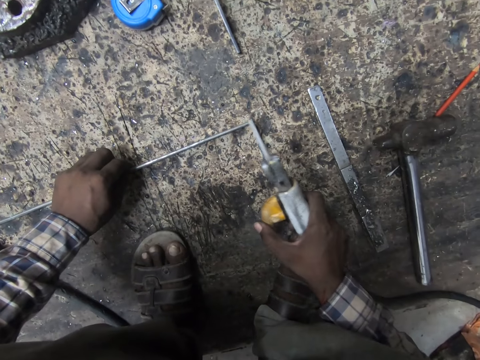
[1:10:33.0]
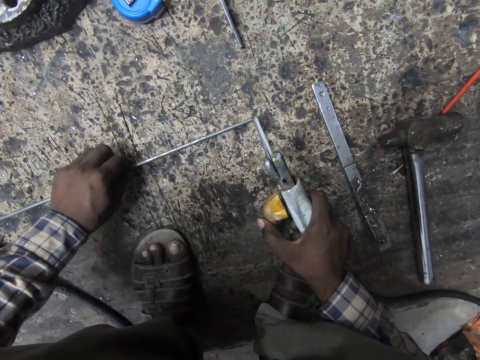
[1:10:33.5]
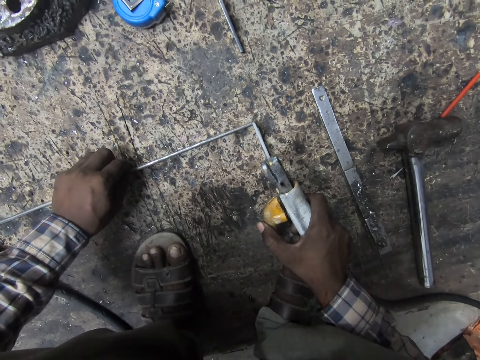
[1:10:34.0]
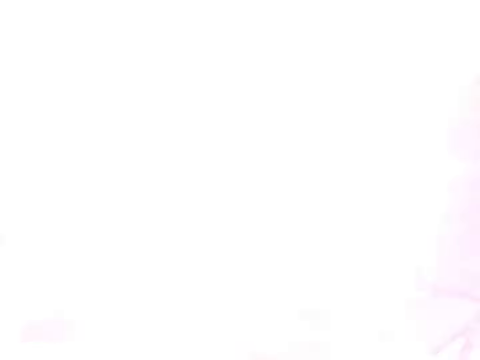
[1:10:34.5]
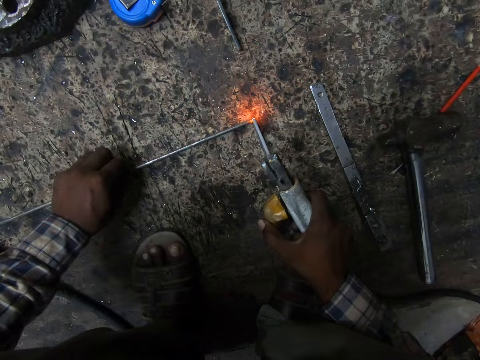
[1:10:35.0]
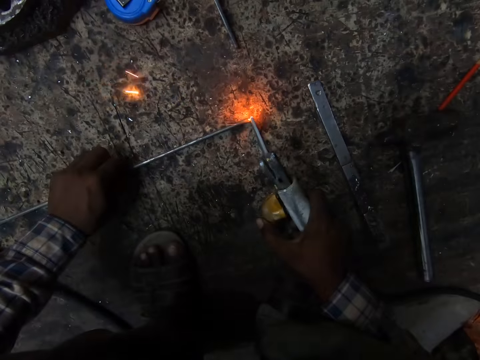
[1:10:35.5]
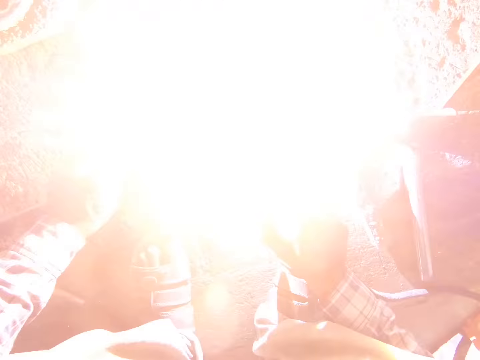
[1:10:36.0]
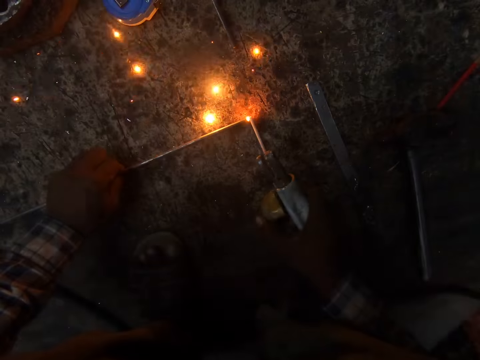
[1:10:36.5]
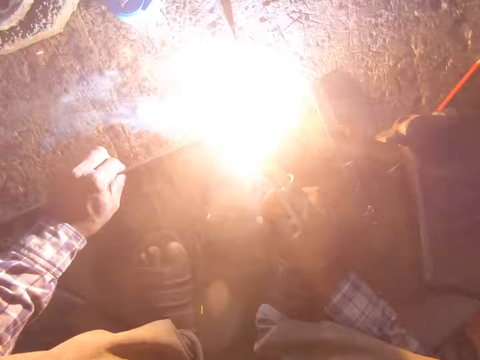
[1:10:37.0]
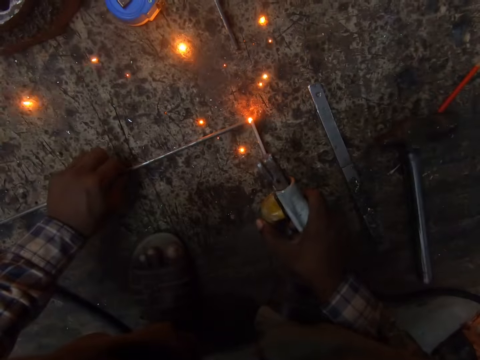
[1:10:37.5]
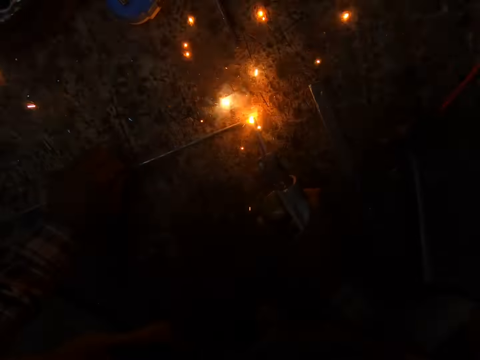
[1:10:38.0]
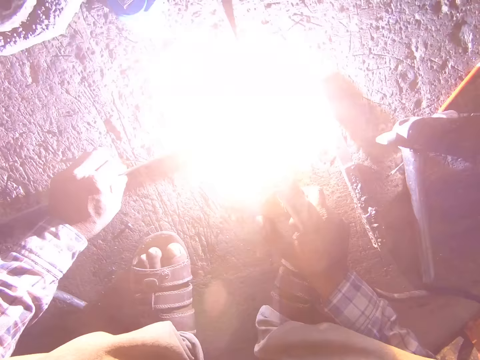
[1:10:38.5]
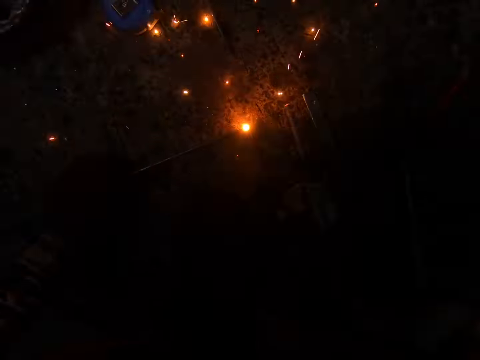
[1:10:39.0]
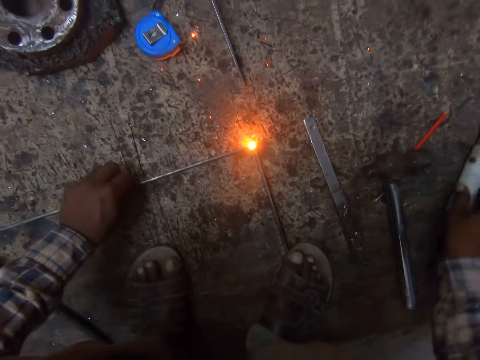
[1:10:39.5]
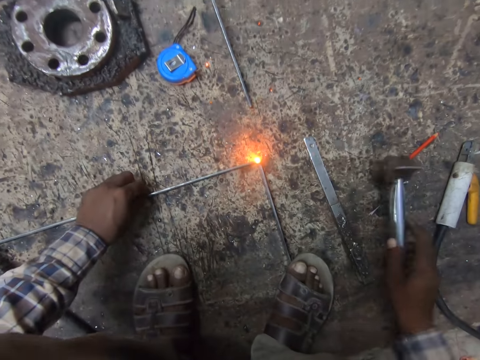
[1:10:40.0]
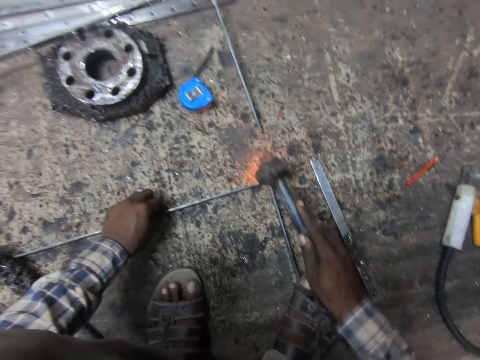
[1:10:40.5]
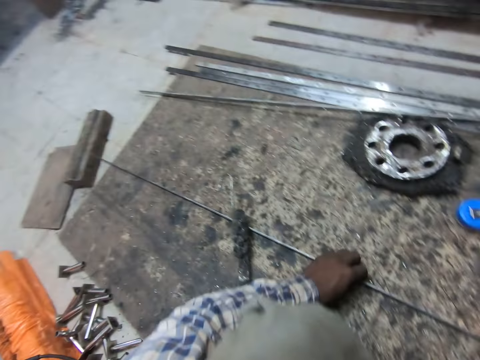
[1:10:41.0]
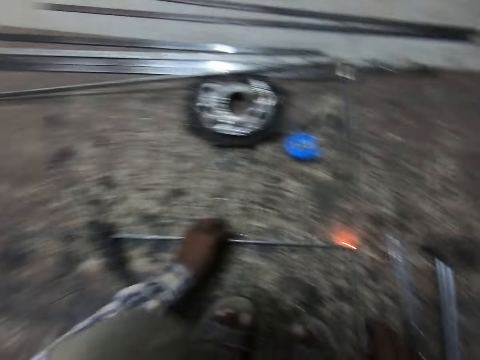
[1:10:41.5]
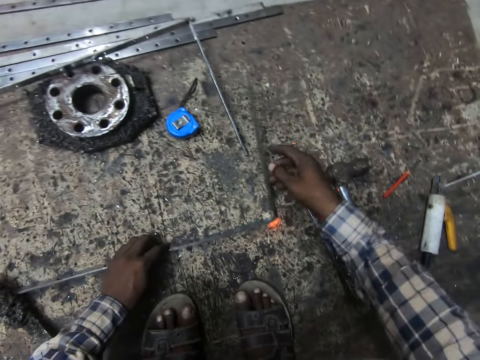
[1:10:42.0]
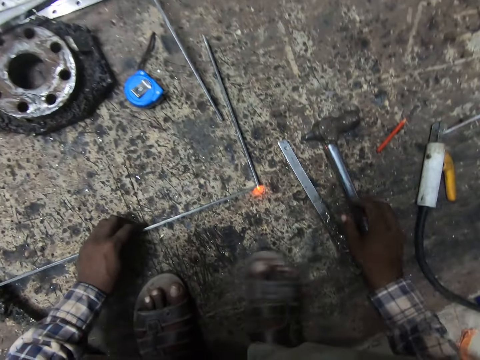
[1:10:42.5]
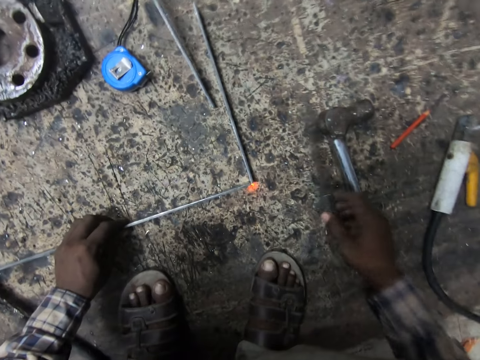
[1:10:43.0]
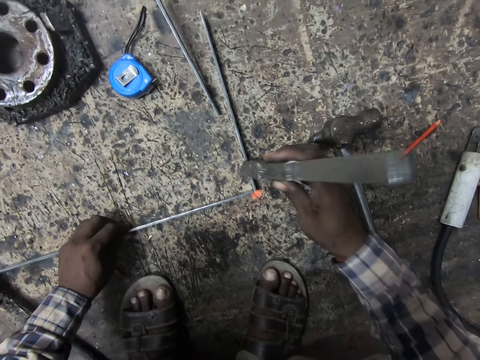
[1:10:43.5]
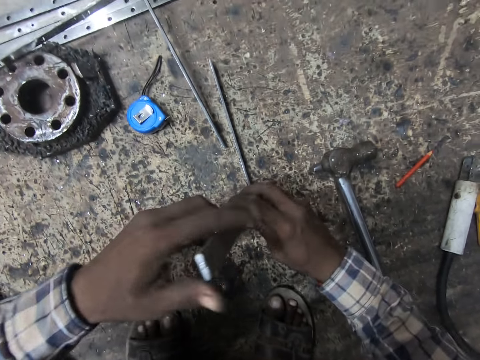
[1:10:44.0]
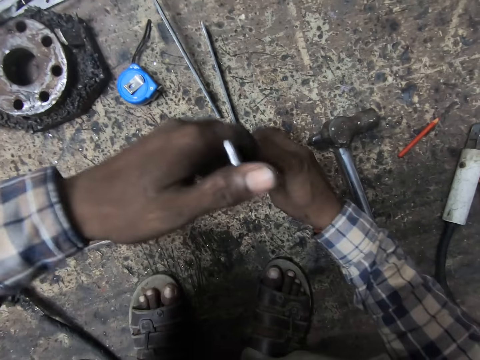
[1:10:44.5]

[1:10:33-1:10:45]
The camera wearer puts the electrode on the metal rods. They weld the two metal rods together. They pick up a hammer from the floor. They put the electrode on the floor. They hammer a weld joint. They adjust a metal piece on the floor, look around the welding room, and put the hammer on the floor. They turn the metal rod. They pick up a metal rod from the ground. They pick up a rod holder. They connect two metal pieces.

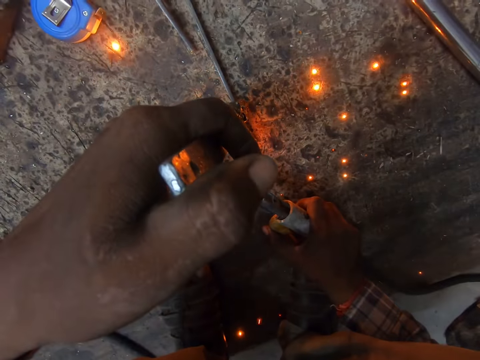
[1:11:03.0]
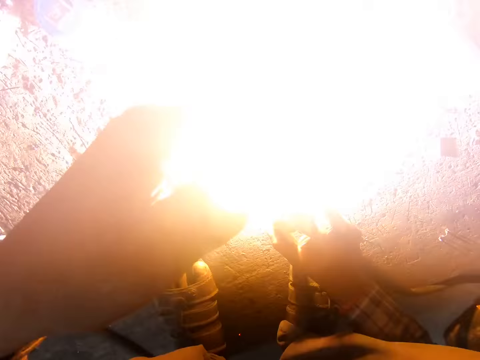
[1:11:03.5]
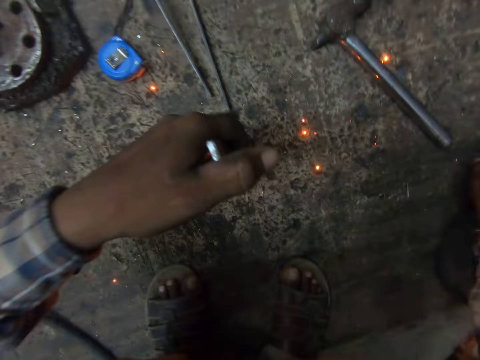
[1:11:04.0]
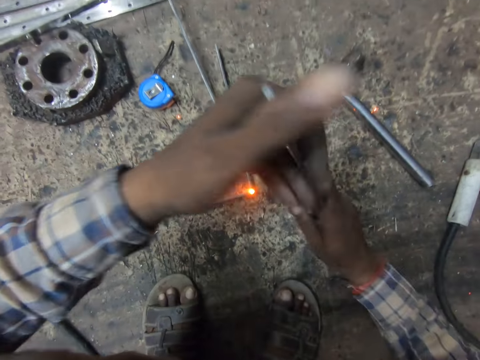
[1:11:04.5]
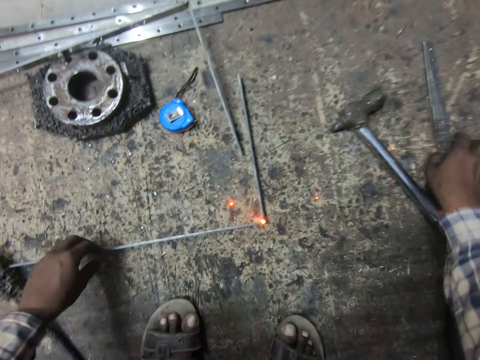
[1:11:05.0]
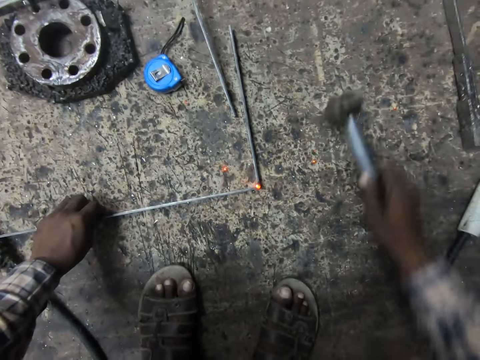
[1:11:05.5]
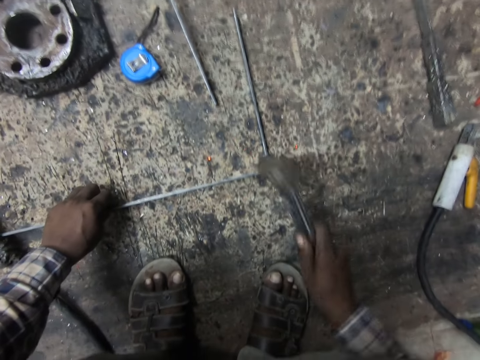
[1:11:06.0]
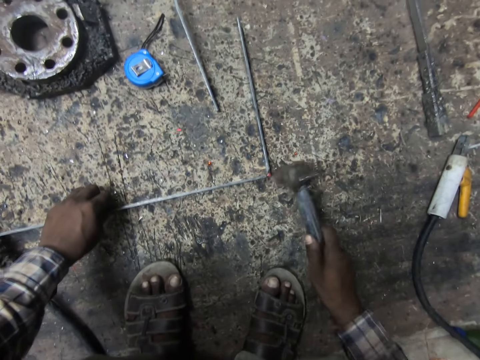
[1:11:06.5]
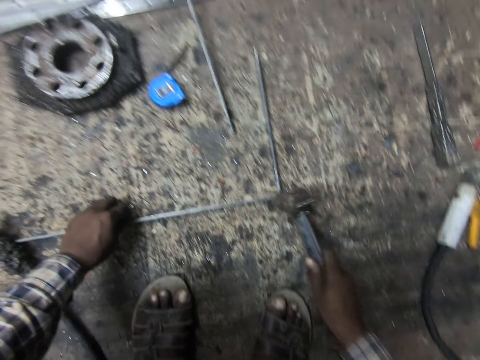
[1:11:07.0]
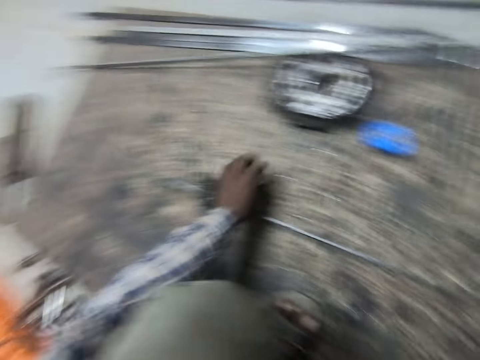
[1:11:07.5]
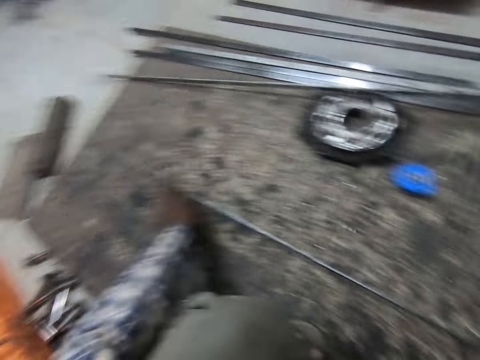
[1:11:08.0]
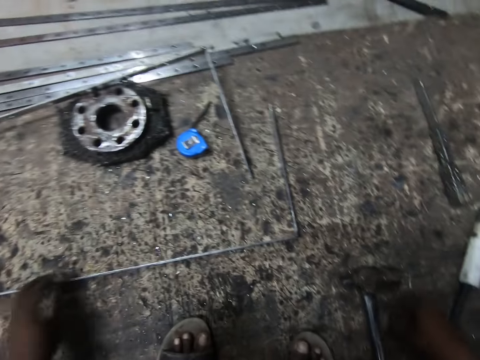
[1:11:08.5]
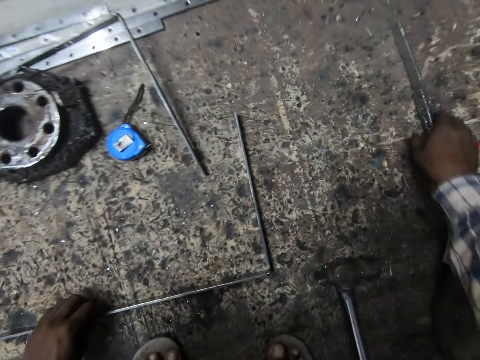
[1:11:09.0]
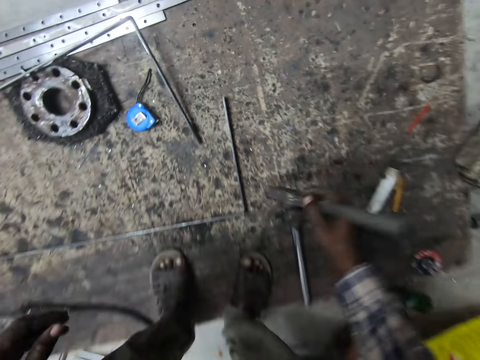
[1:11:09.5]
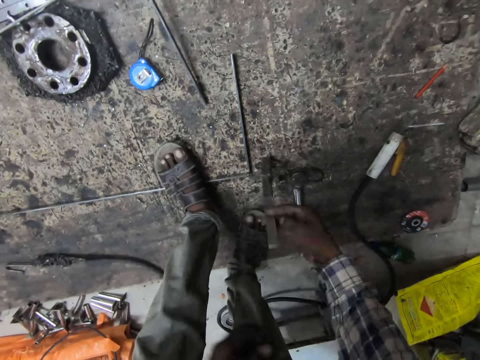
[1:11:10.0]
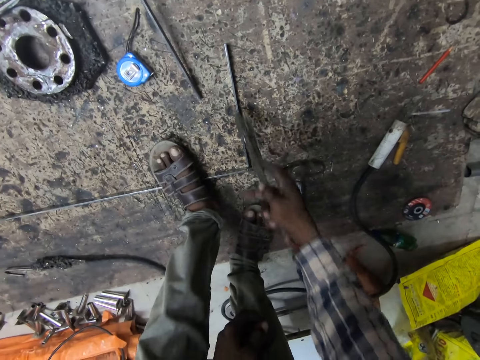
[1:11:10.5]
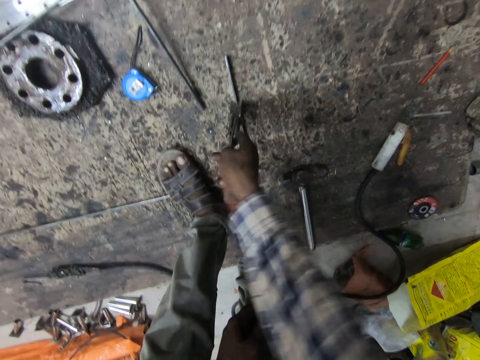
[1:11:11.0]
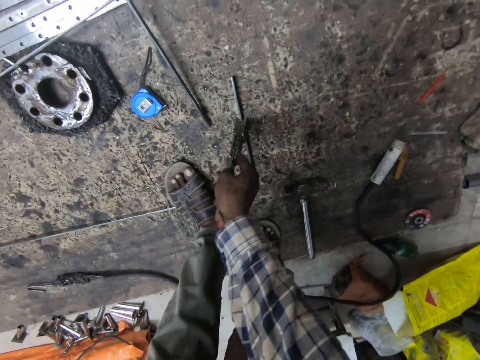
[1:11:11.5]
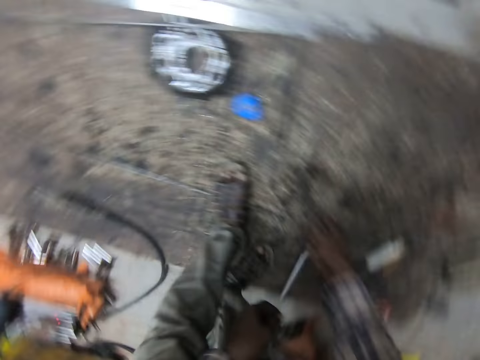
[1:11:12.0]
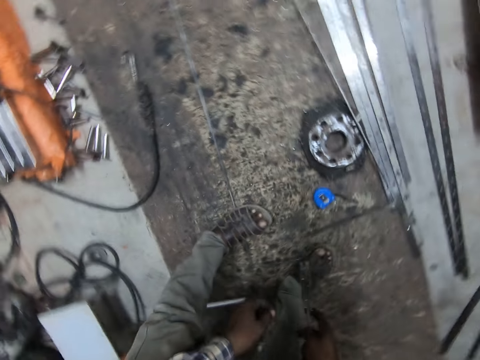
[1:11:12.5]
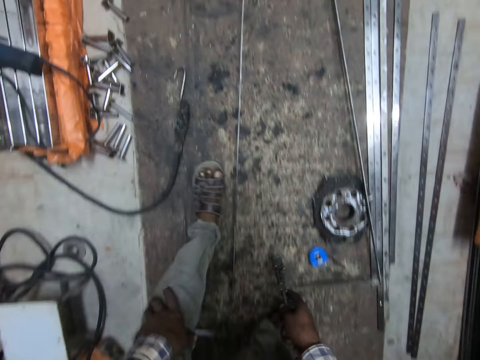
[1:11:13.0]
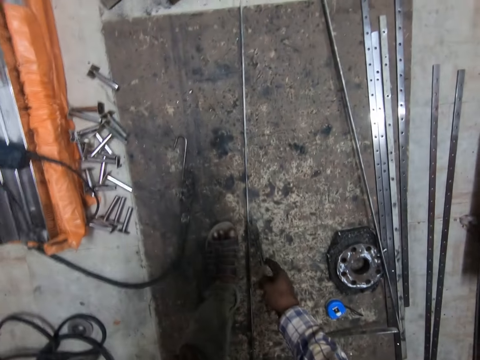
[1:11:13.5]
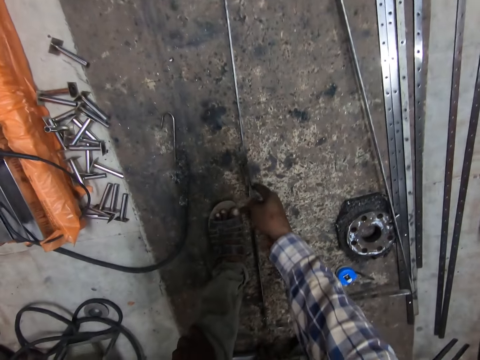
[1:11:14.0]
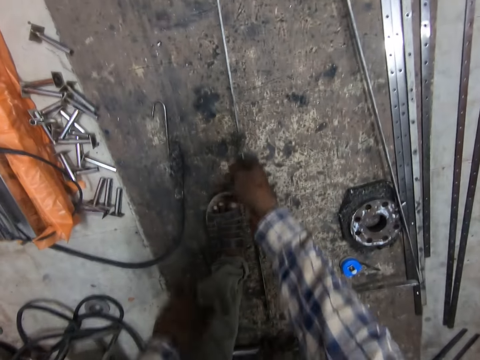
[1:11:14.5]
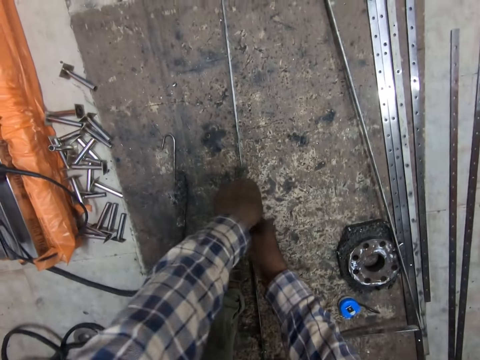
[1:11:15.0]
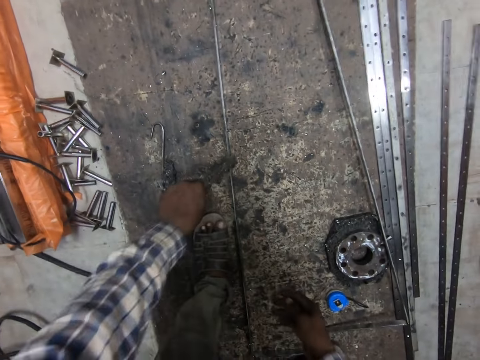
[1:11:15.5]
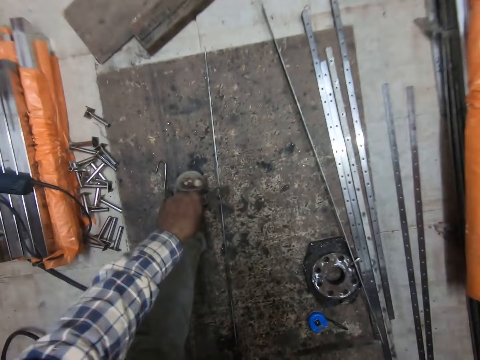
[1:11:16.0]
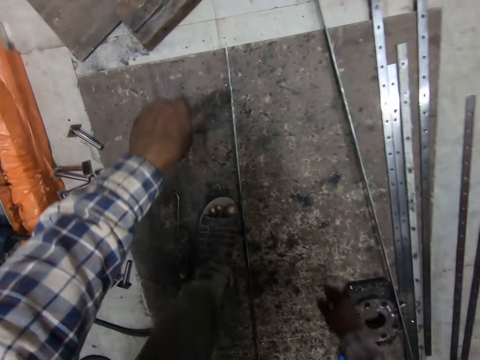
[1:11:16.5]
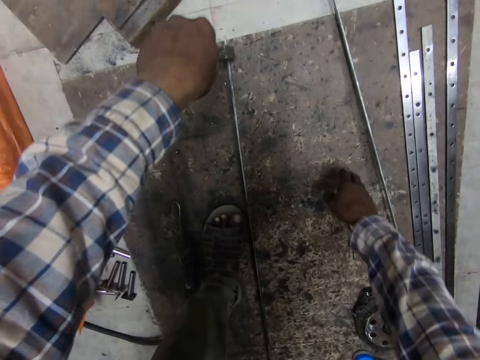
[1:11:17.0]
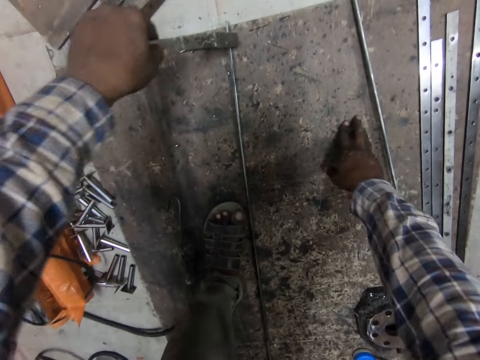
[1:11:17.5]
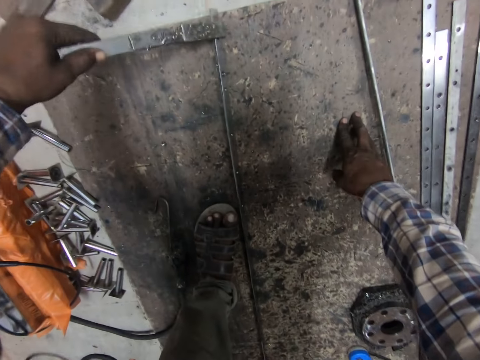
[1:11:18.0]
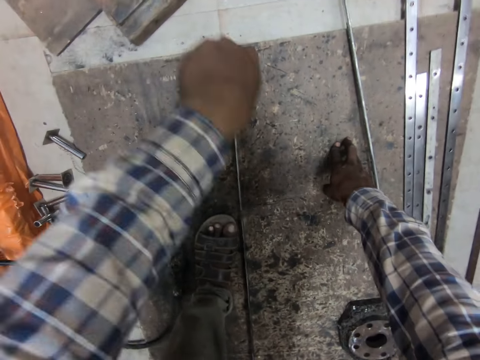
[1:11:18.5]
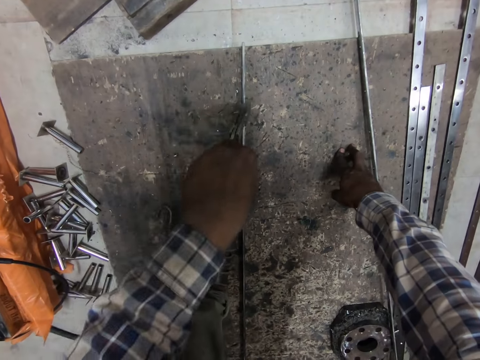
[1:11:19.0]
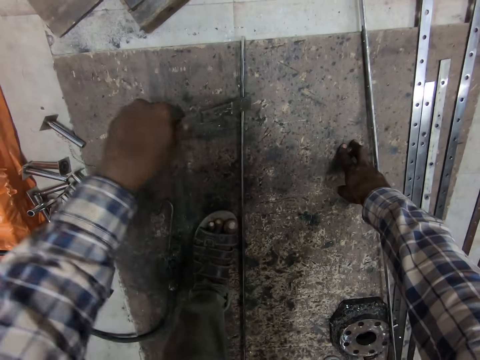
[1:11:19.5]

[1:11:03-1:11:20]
The camera wearer drops the welding machine on the floor with his right hand. He removes the welding chisel or metallic pliers from the welded metal. He passes the welding chisel from his left hand to his right hand. He holds the metallic pliers with the other hand. He holds the welded metal with his left hand. He drops the welding chisel on the floor with his right hand. He picks the hammer from the floor with his right hand. He hits the welded metal with the hammer. He moves the metal. He removes his left hand from the welded metal. He picks some dirt from the floor with his left hand. He throws the dirt away with his left hand. He drops something on the floor. He moves the hammer. He moves his right hand. He holds the welded metal with his left hand. He picks the welding chisel from the floor with his right hand. He rises. He removes his left hand from the welded metal. He places his left leg on the welded metal. He rests the metallic pliers on the floor. He lifts the metallic pliers. He puts the metallic pliers on the metal. He tightens the welded metal with the chisel. He lifts the metallic pliers. He steps on the metal. He removes his left leg from the welded metal. He puts a hand on his knee. He puts the metallic pliers on the metal. He holds the metallic pliers with both hands. He removes the other hand from the metallic pliers. He moves the metallic pliers. He moves a leg. He moves a hand. He touches the floor with his right hand. He puts the metallic pliers on the metal. He presses the metal with the metallic pliers.
